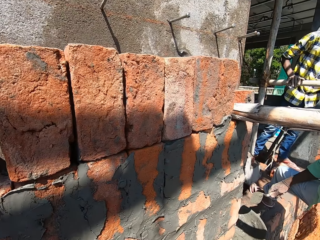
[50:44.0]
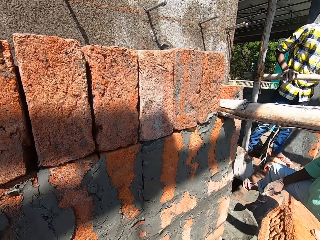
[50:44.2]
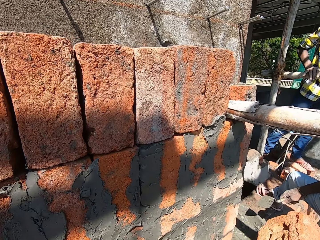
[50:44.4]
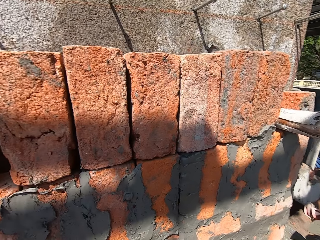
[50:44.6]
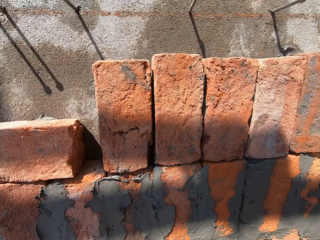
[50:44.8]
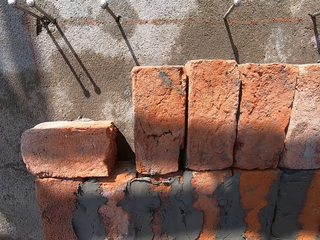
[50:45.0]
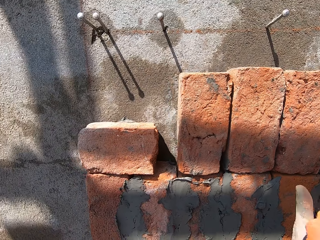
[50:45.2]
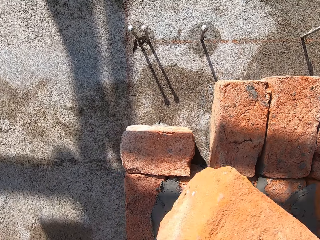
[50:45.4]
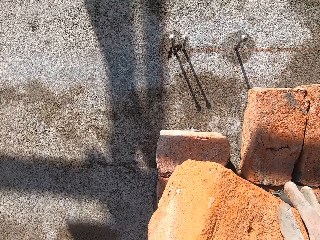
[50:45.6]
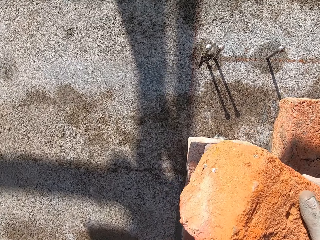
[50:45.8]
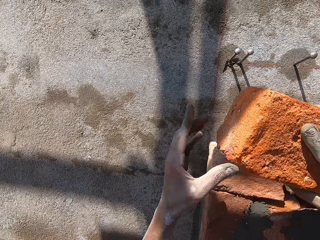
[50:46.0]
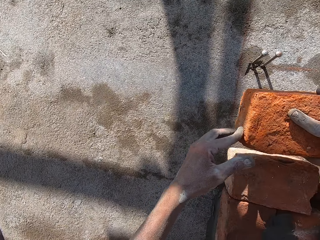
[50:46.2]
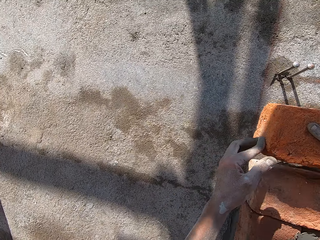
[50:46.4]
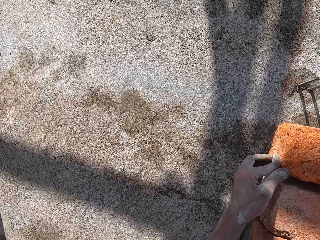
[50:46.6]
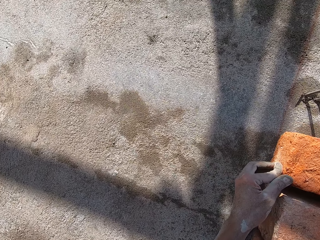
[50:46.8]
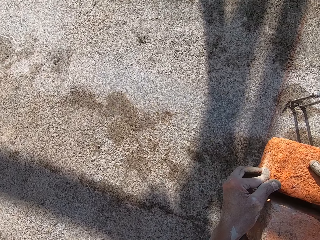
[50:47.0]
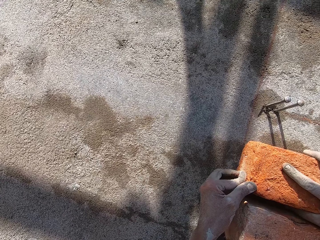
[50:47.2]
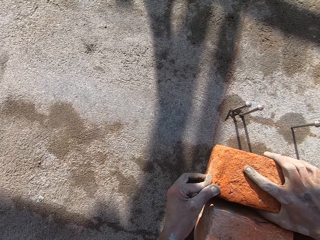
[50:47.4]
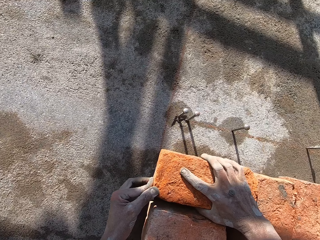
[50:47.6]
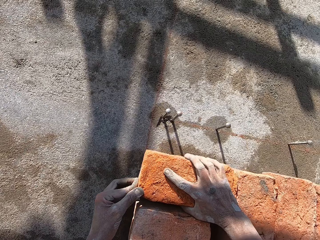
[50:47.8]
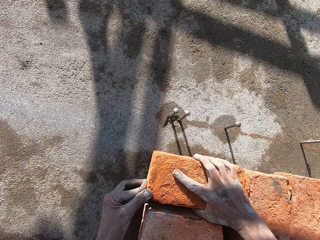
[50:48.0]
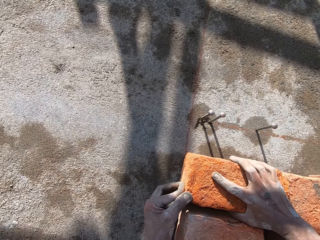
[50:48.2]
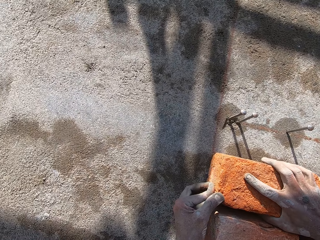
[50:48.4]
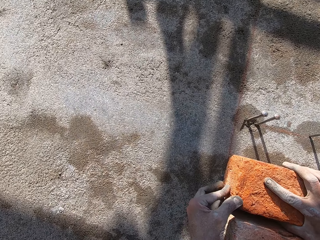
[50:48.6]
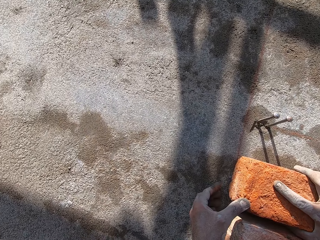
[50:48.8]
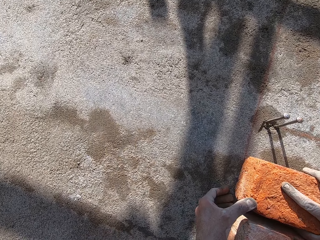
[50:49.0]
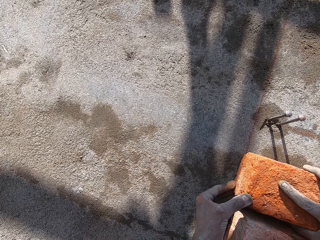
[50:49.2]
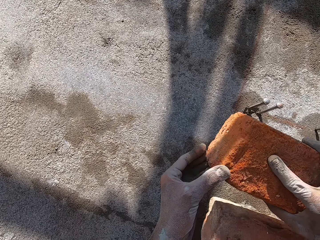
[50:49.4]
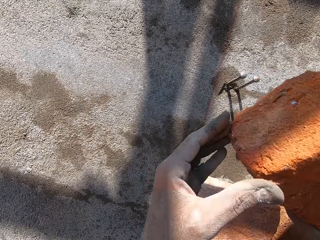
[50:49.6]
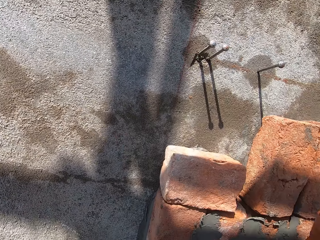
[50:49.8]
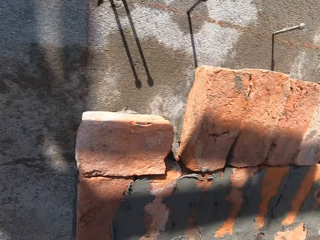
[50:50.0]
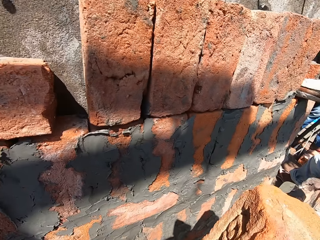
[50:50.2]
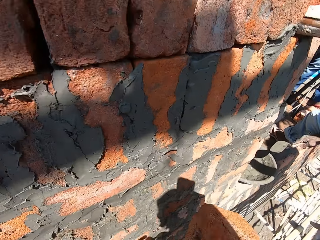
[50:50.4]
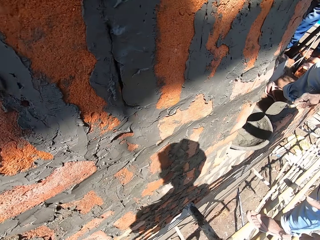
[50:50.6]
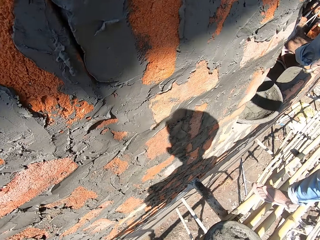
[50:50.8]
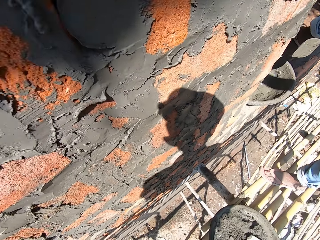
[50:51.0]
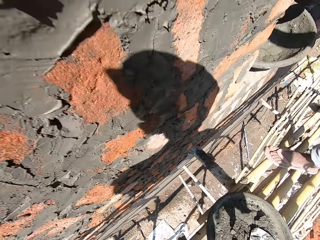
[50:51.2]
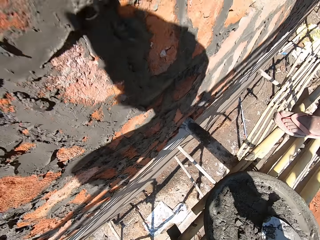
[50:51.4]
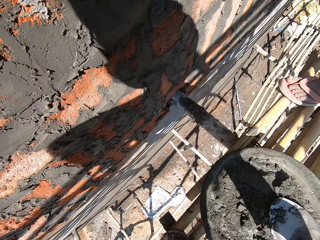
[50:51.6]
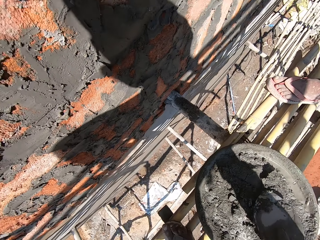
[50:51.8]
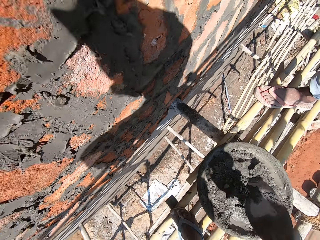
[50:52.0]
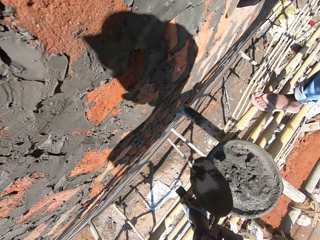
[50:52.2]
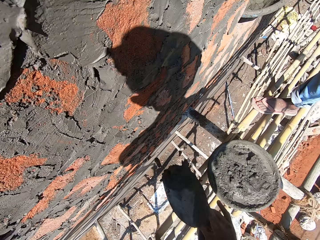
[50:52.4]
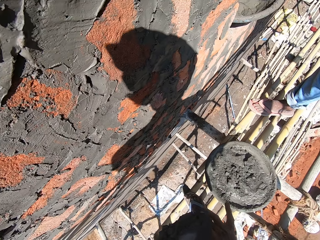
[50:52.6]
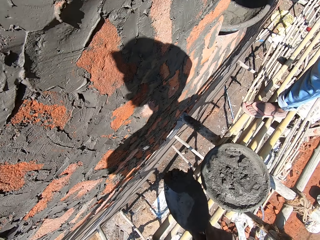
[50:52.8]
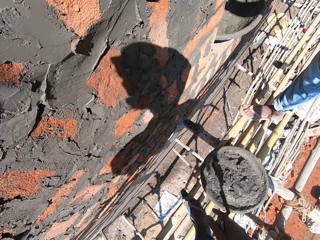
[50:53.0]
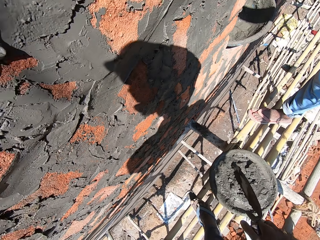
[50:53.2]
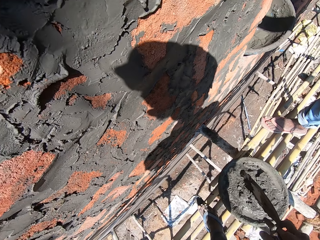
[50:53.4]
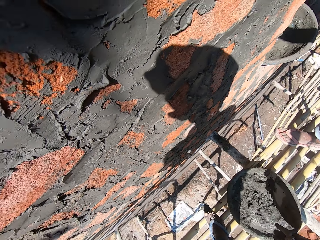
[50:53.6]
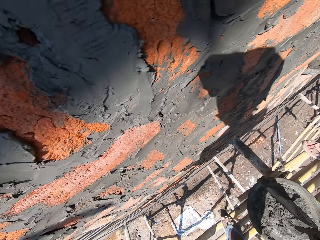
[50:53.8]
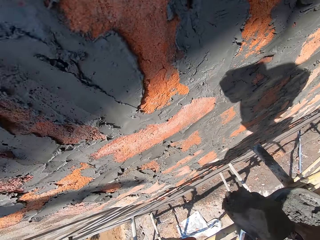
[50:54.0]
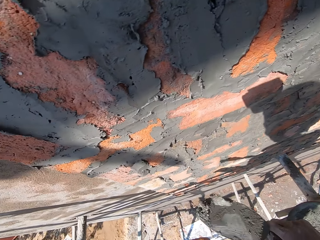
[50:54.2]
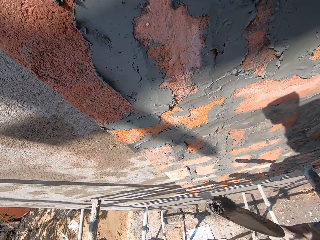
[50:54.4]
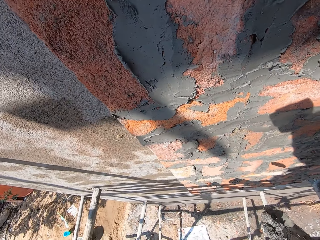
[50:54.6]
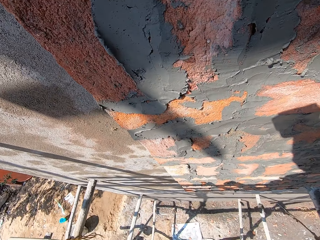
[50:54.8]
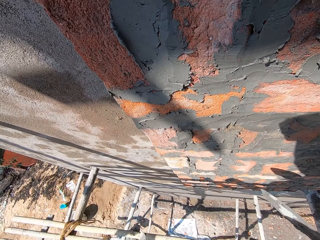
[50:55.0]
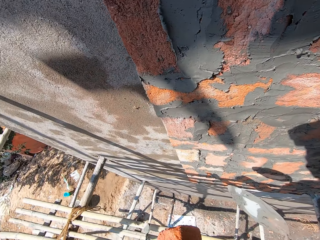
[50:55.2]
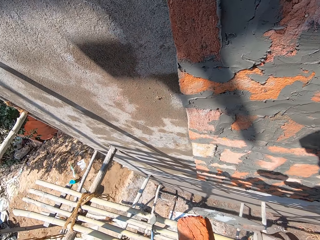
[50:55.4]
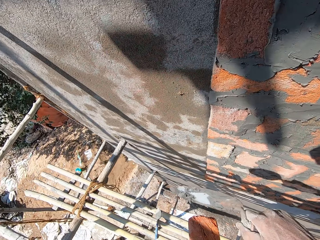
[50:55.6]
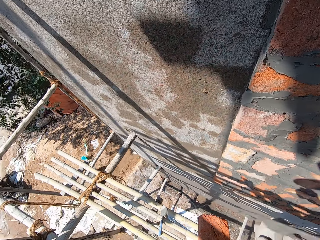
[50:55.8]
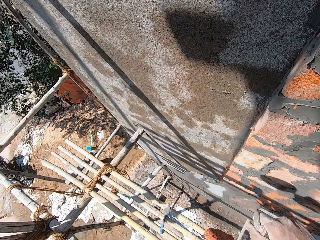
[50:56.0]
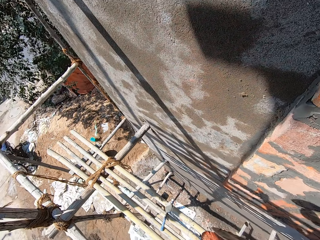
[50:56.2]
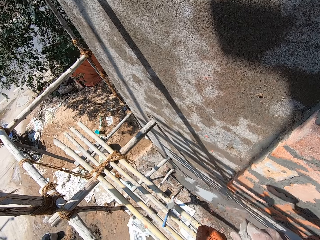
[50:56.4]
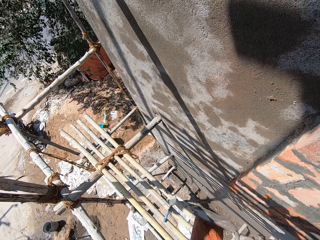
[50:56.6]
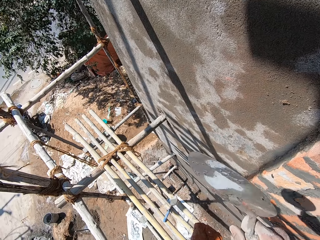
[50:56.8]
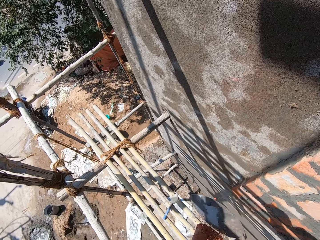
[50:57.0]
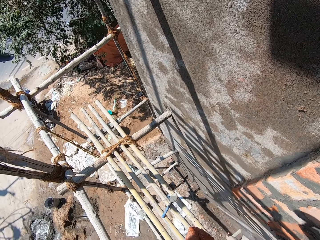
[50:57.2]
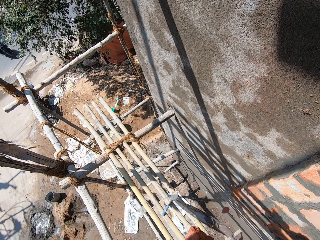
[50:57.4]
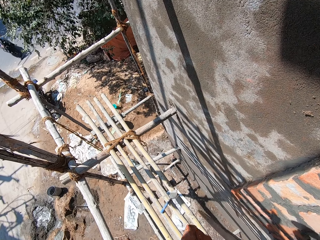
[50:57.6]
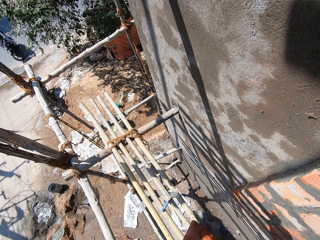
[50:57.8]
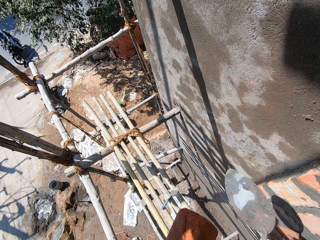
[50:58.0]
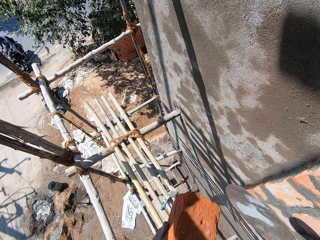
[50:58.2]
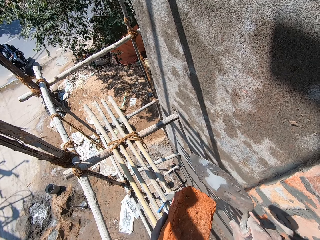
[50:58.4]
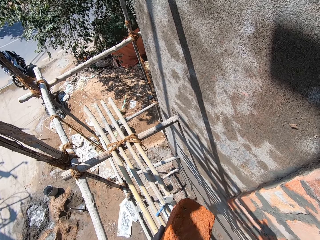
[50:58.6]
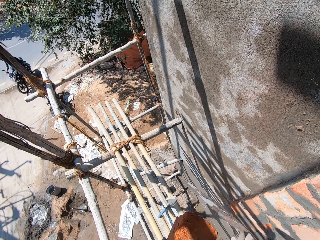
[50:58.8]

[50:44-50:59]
The camera wearer looks aside. He receives a brick from the man's left hand with his right hand. He holds the brick. He fits the brick on the wall with both hands. He removes the brick in both hands from the wall. He picks up the hand trowel from the mortar pan on the scaffolding with his right hand. He chops the brick in his left hand with the hand trowel in his right hand. He hits the brick with the hand trowel.

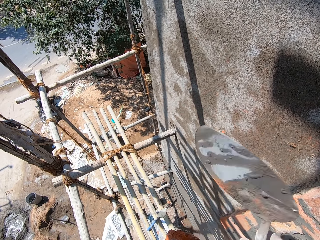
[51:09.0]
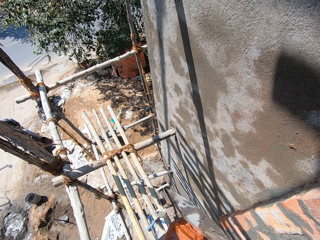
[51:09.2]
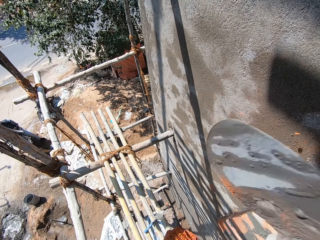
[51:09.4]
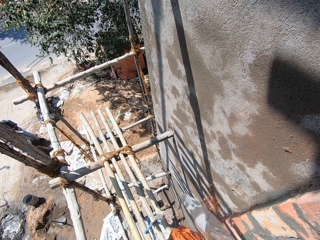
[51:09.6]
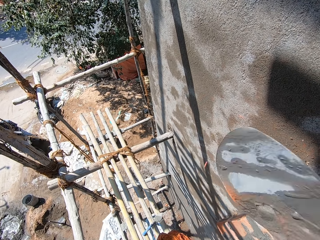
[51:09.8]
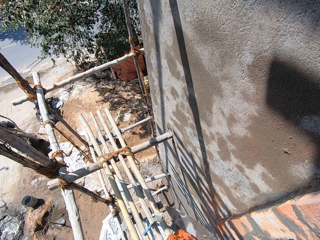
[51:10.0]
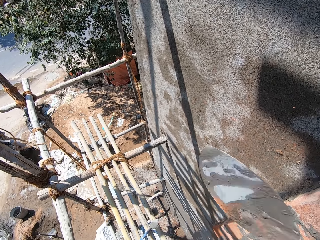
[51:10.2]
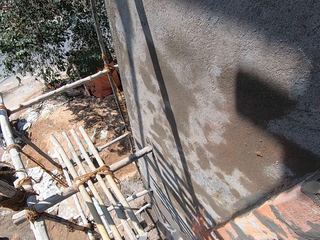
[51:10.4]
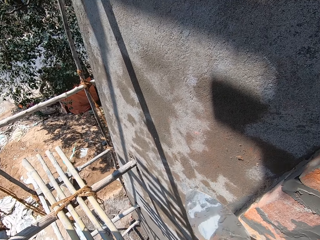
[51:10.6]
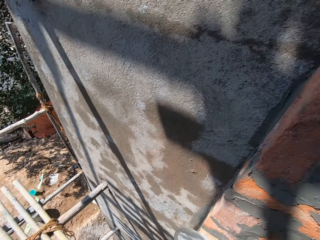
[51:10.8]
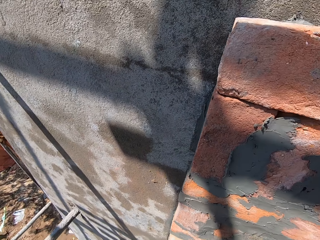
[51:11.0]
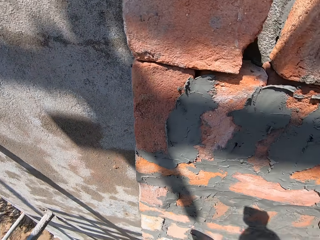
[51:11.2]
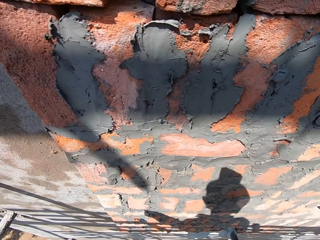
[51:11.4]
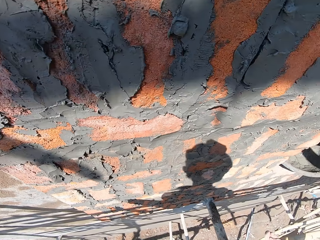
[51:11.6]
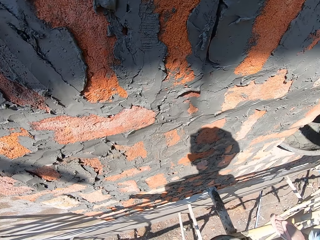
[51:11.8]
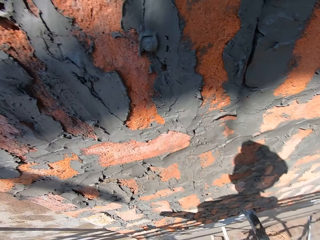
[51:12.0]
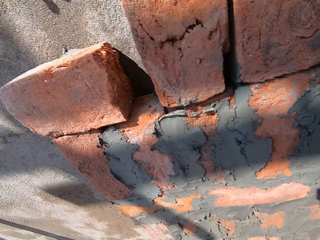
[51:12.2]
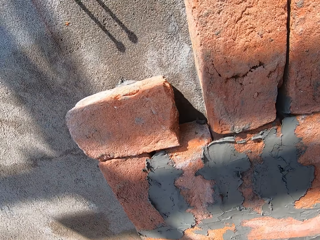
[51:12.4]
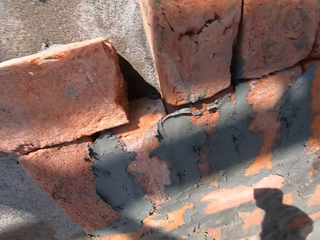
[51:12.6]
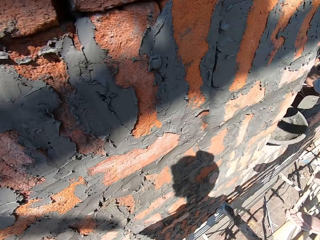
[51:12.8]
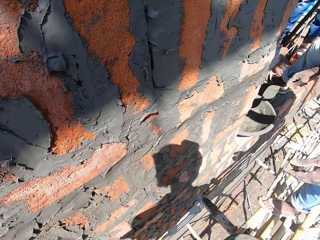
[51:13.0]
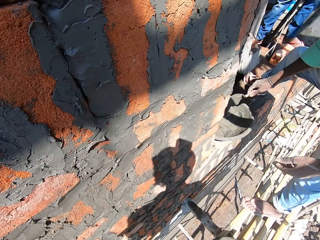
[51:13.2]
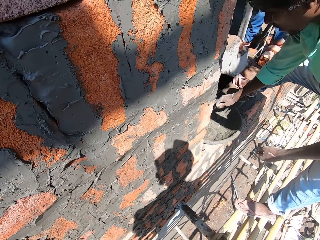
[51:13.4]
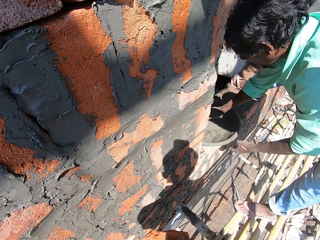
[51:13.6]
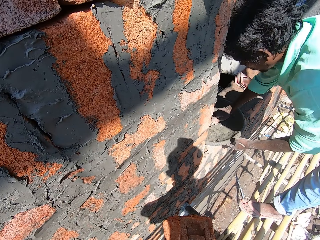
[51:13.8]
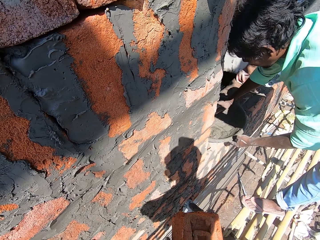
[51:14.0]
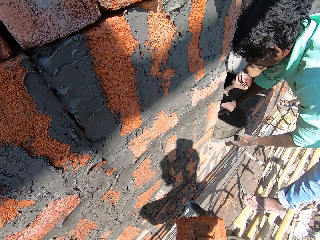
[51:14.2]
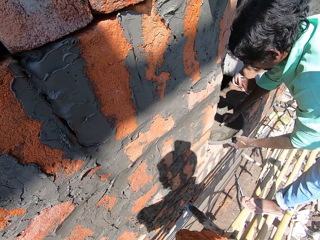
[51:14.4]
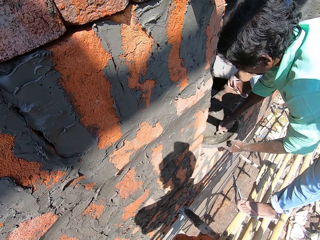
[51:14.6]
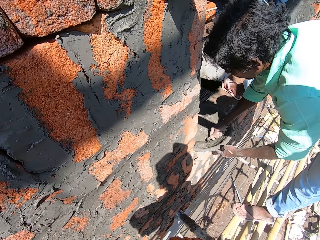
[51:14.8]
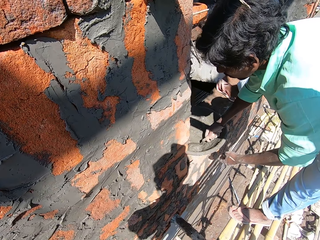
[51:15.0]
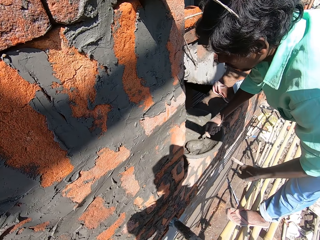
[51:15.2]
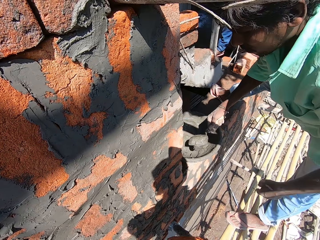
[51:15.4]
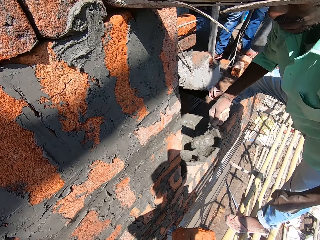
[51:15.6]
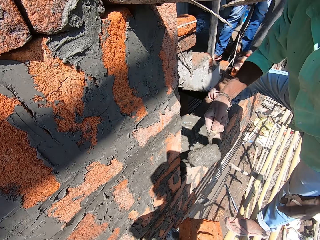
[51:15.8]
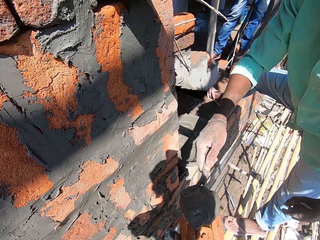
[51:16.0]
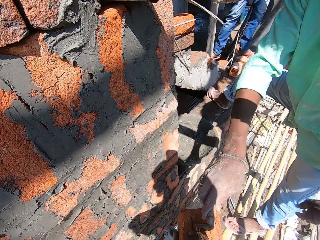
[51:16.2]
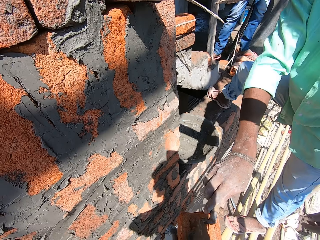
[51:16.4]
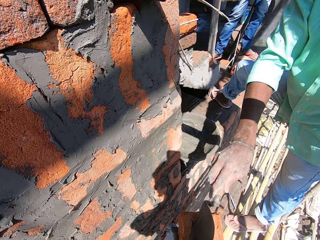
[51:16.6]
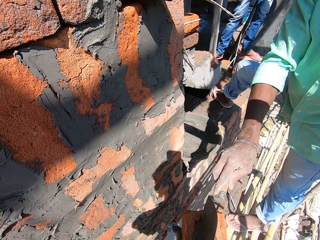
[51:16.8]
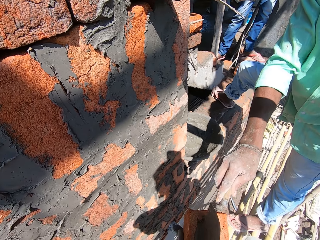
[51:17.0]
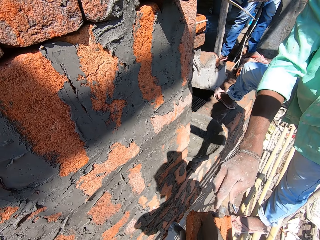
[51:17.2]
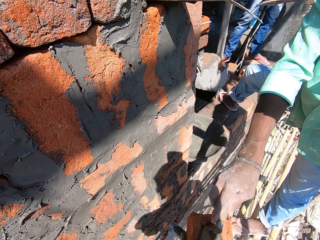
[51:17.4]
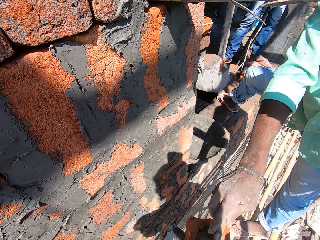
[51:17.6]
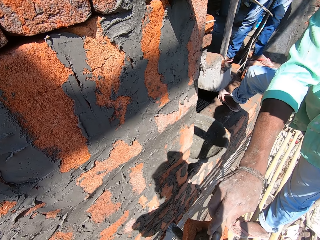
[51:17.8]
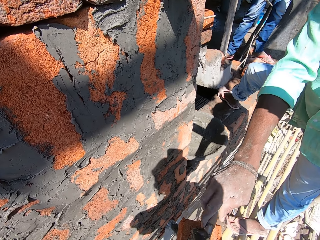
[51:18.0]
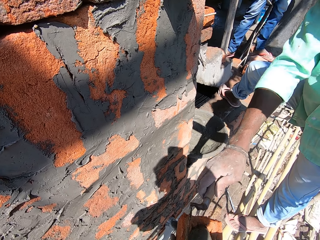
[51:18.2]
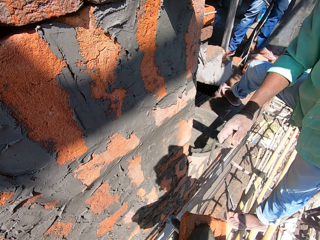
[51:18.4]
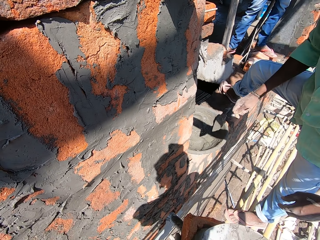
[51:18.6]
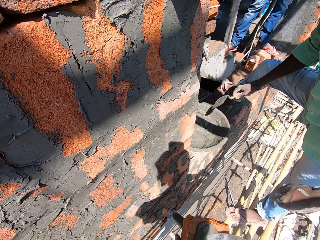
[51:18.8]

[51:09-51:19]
The man scoops wet mortar or cement from the mortar pan with the hand trowel in his right hand. The man pours the cement onto the brick. The man spreads the wet mortar in the hand trowel in his right hand on the brick in the camera wearer's left hand.
